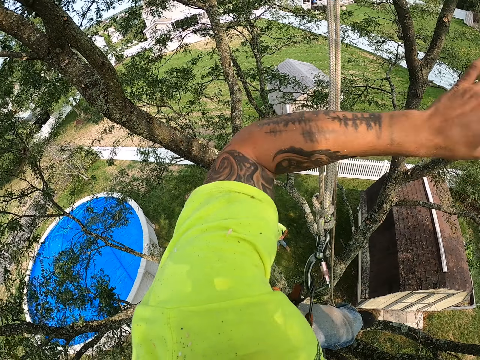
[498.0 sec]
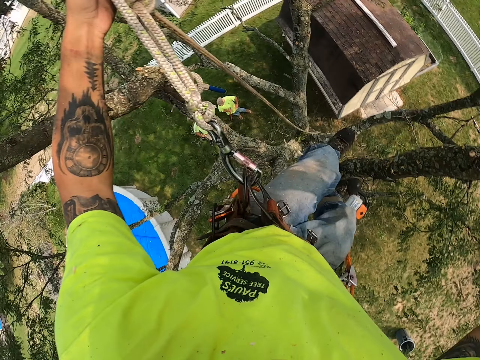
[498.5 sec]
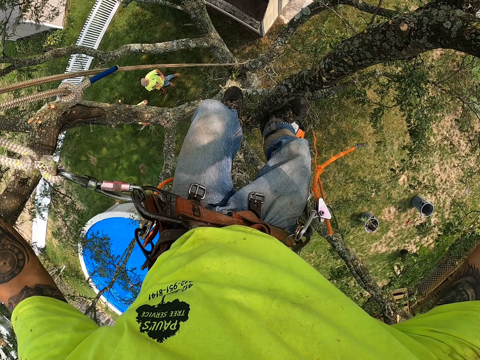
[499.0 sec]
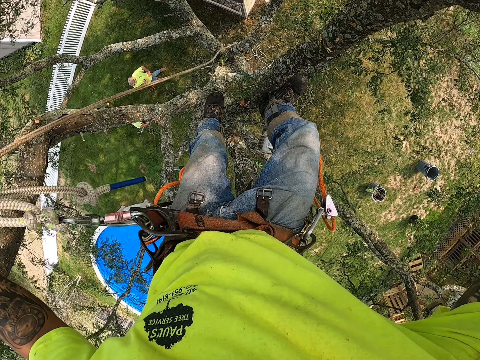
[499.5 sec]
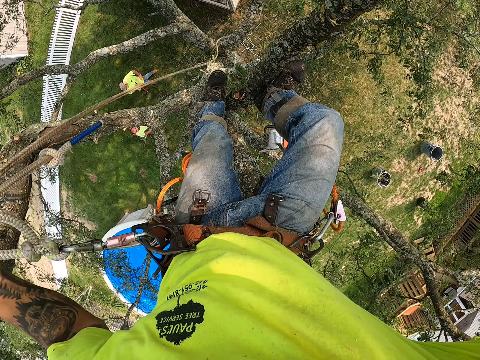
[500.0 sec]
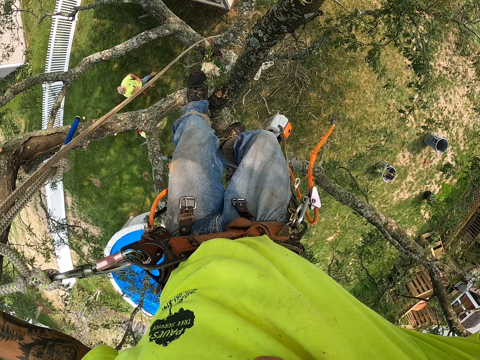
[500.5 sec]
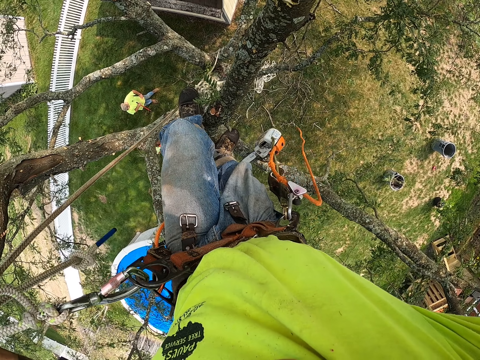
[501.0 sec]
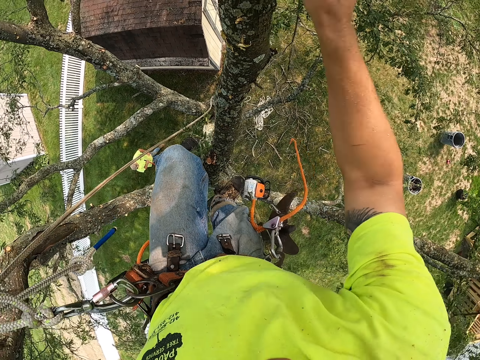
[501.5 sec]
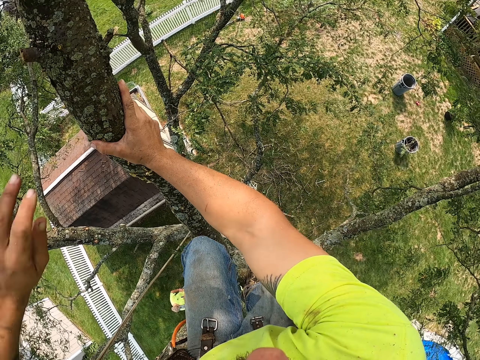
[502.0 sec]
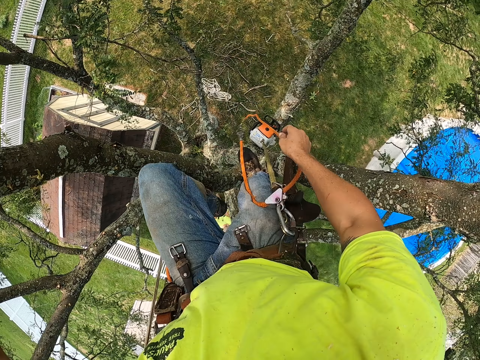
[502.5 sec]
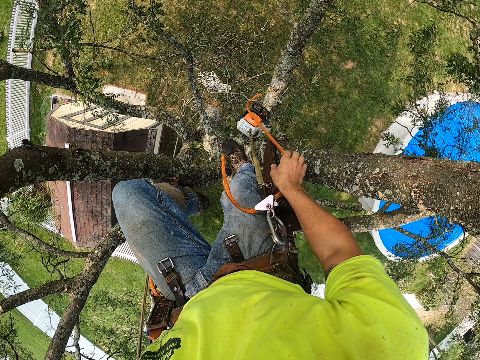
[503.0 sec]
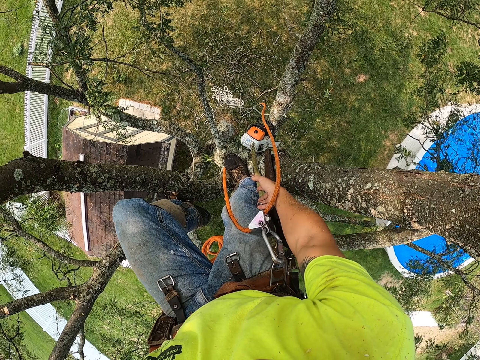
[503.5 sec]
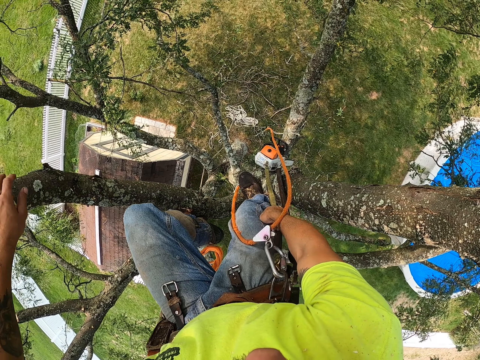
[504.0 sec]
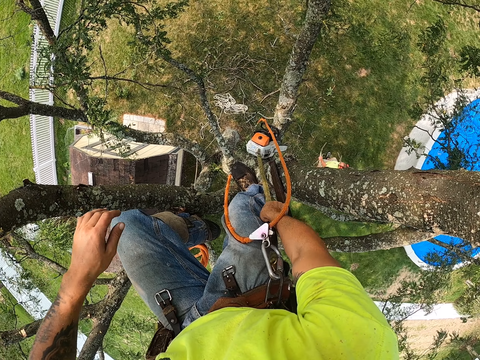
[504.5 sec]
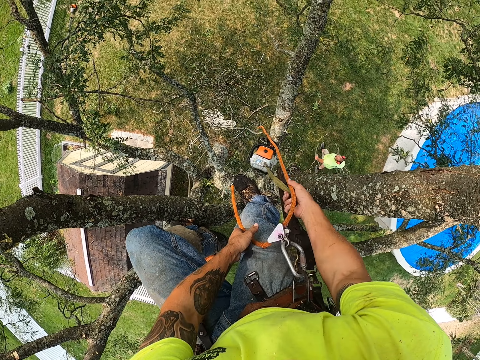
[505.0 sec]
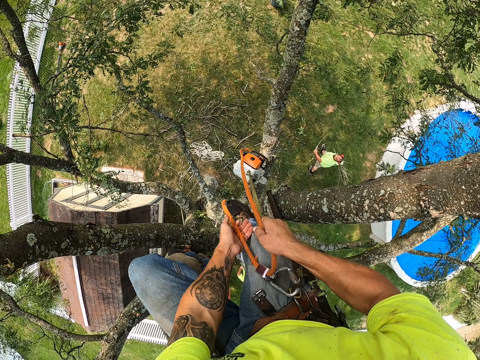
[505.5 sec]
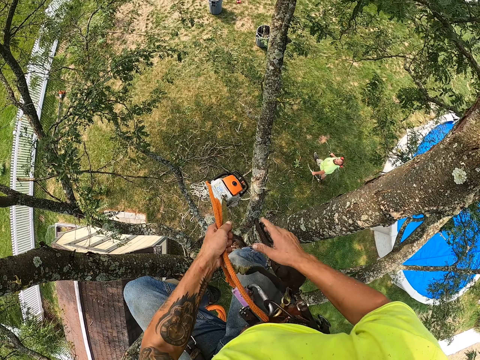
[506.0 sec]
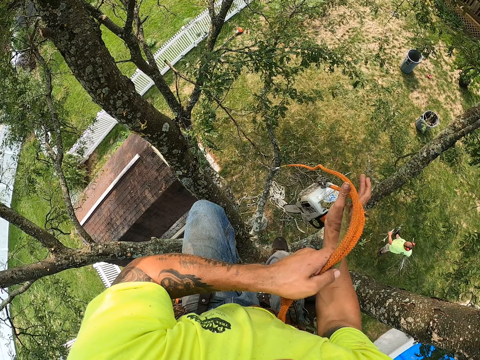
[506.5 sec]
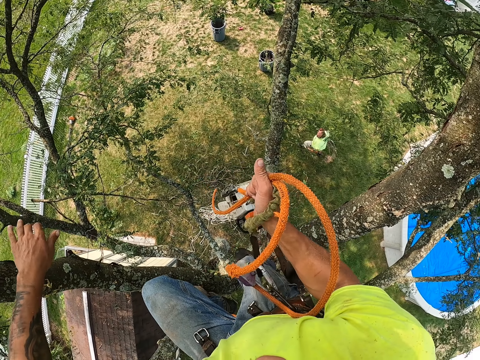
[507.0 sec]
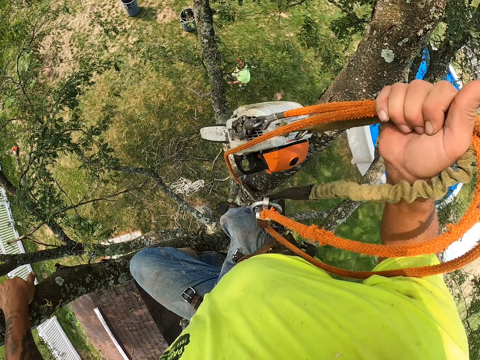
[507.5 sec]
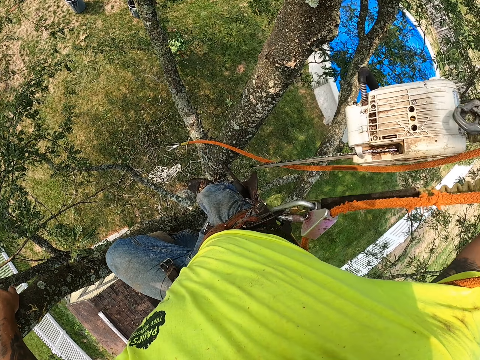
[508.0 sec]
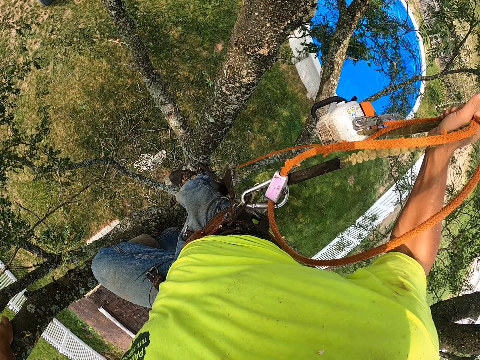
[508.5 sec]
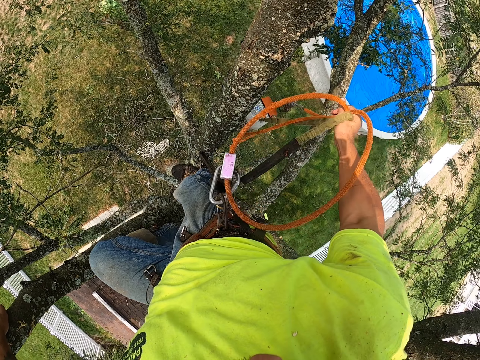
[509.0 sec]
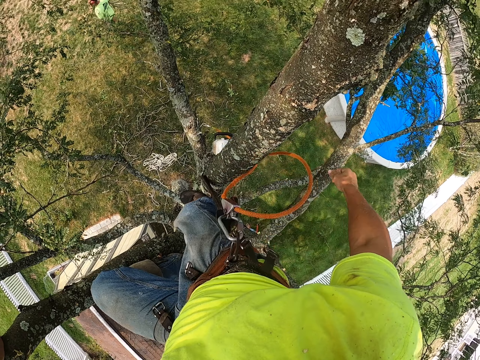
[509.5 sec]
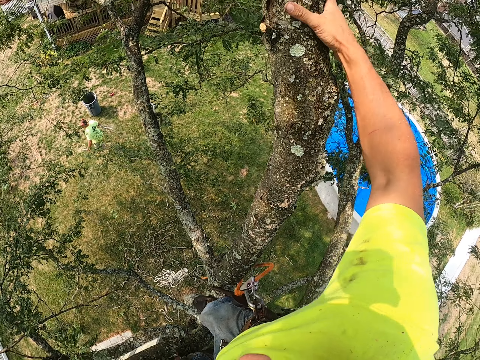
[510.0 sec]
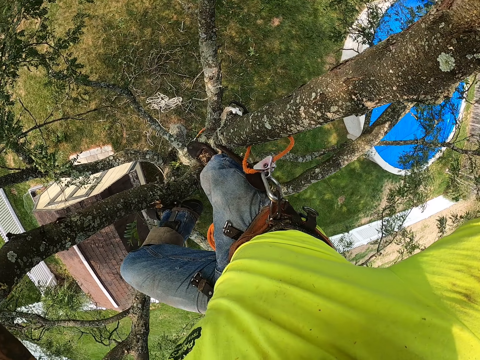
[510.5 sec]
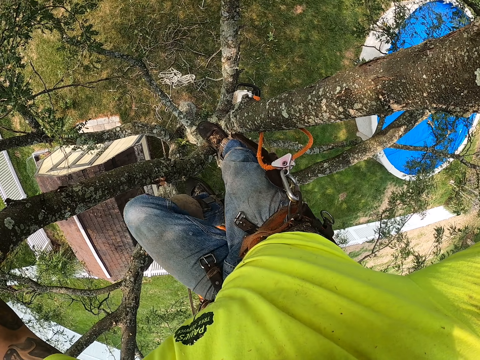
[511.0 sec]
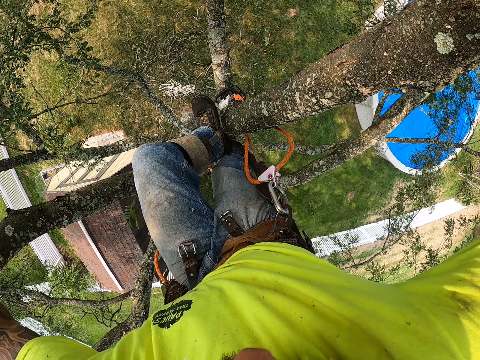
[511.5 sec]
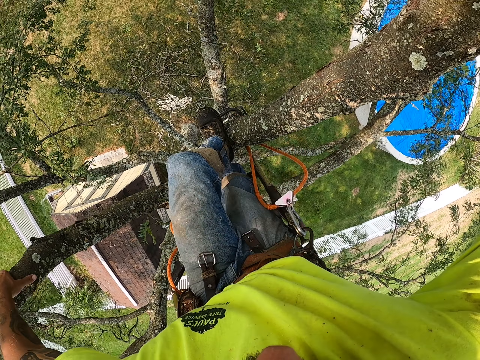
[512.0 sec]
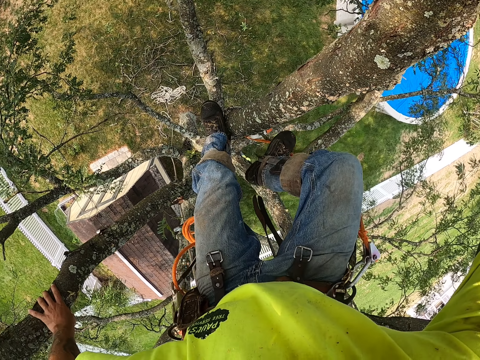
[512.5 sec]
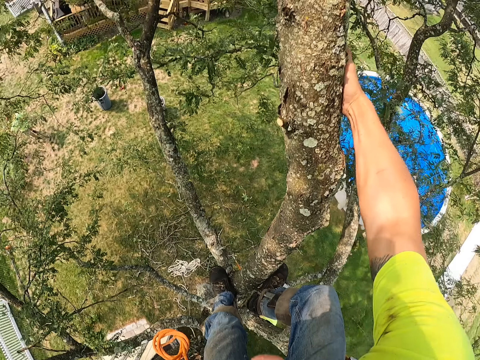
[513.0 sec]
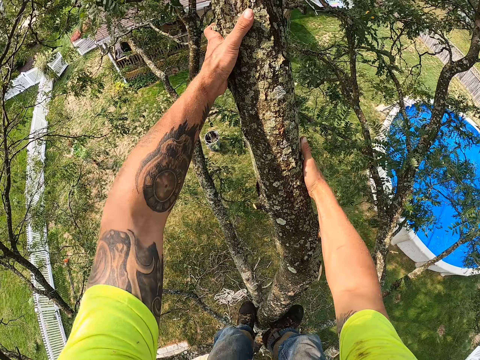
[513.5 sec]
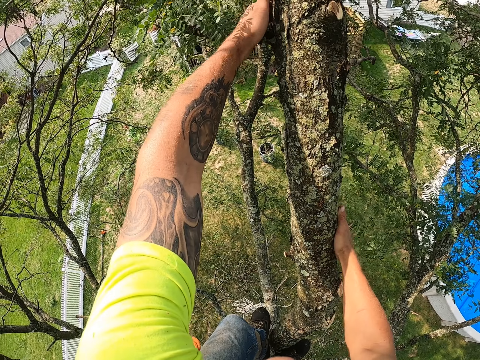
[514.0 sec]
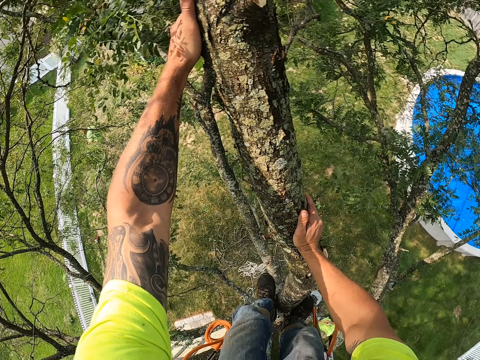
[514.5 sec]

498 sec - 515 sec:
The camera wearer moves down from the tree. He adjusts the rope with his left hand. He pulls up the chain saw with his hands. He releases down the chain saw via the belt with his right hand. He climbs up the tree.

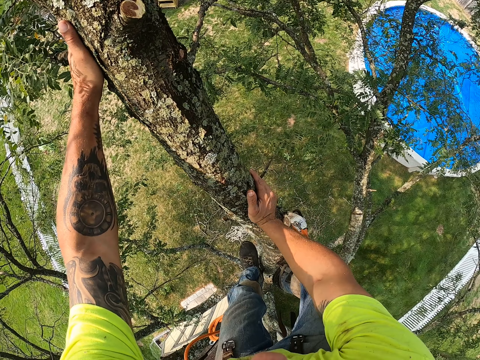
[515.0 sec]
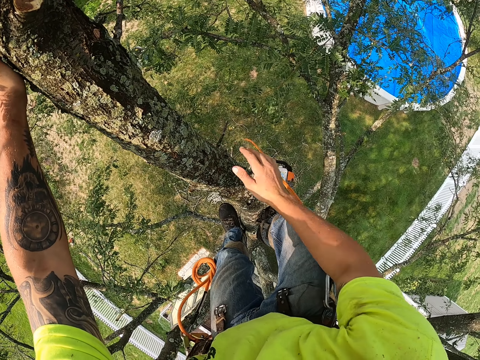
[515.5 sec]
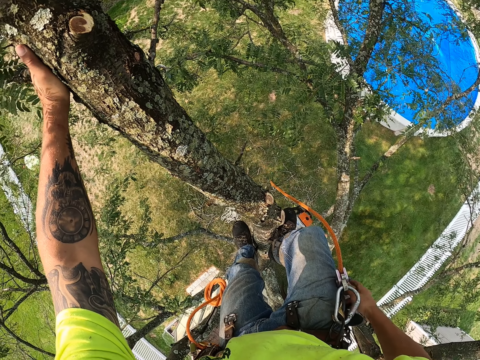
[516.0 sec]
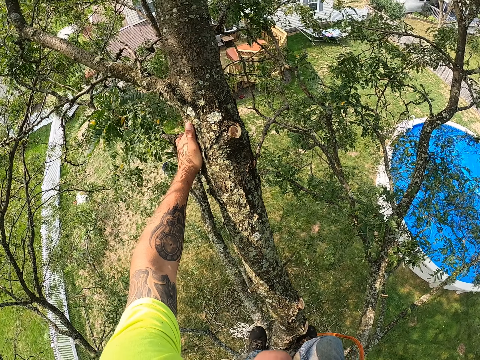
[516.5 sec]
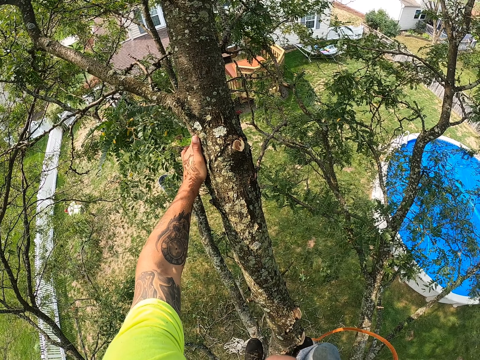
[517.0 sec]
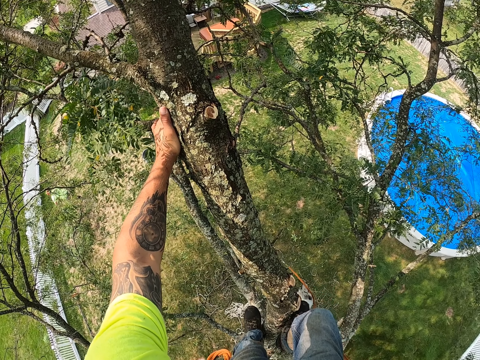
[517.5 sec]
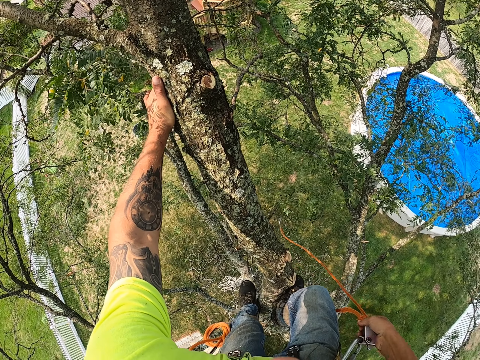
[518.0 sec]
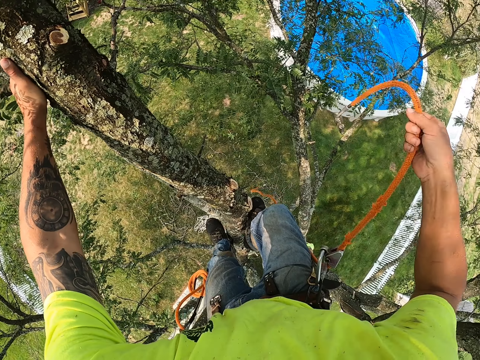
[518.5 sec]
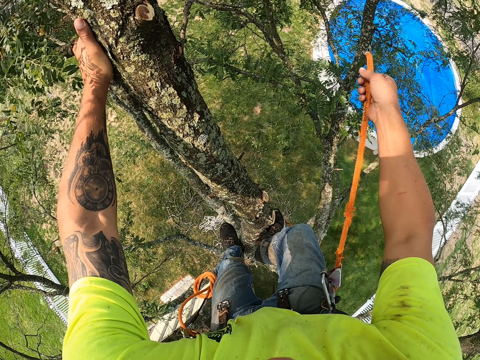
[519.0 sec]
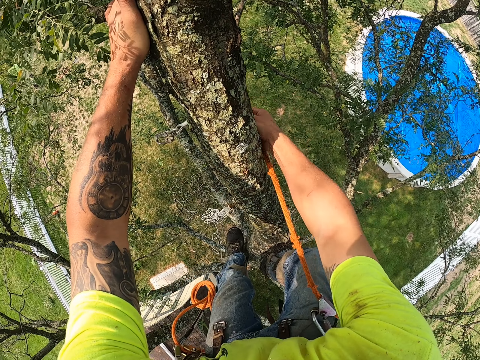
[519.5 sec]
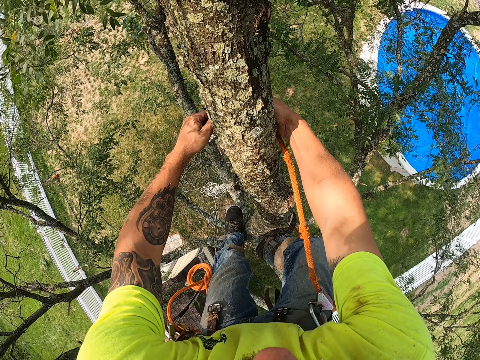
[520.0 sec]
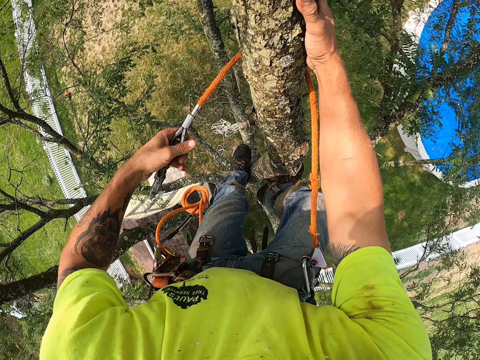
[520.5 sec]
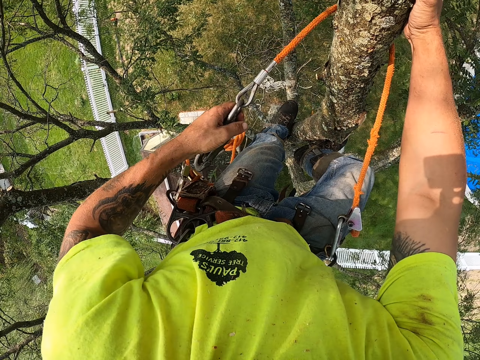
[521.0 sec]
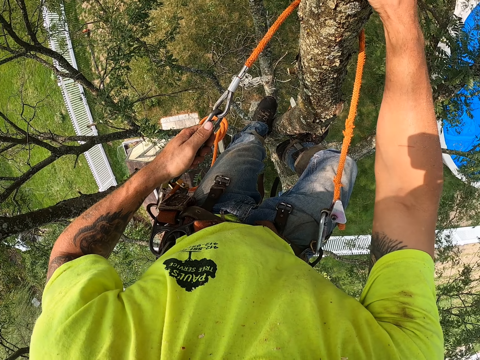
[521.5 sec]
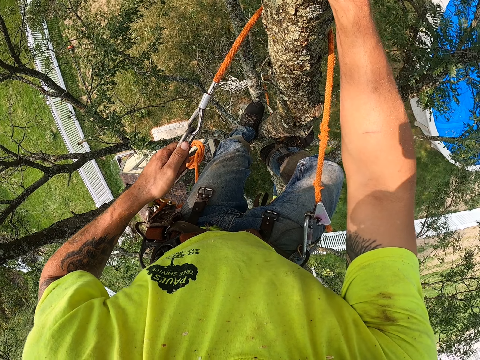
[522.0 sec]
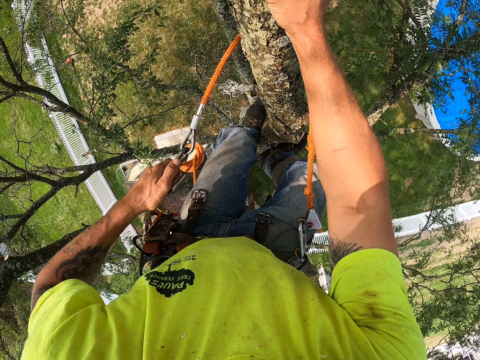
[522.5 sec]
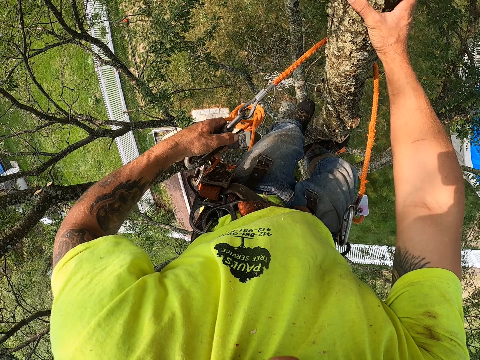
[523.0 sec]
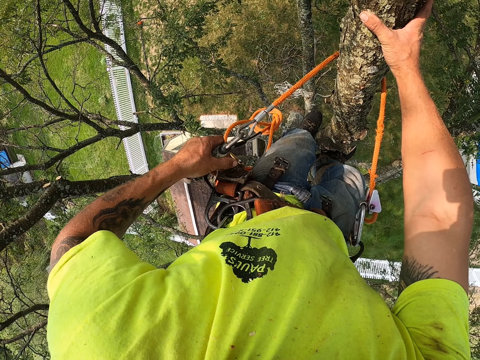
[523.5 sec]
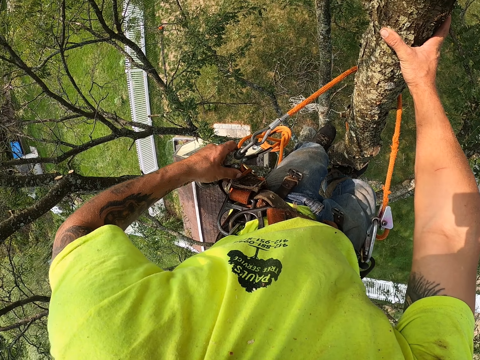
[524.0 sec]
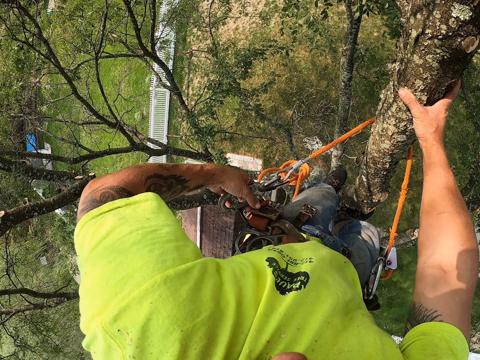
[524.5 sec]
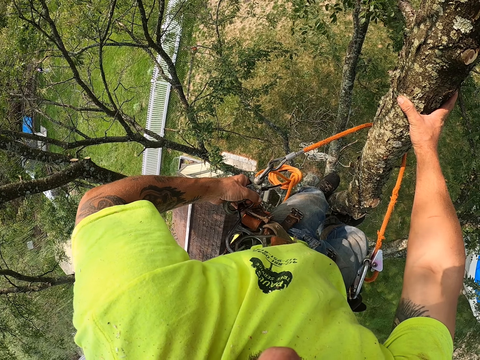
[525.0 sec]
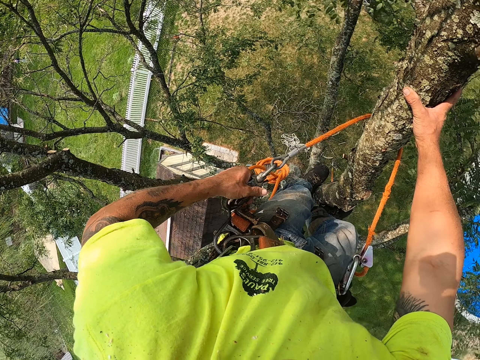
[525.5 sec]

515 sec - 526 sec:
The camera wearer locks the rope. He pulls off the rope with his right hand. He holds the rope with his left hand. He hooks the adjustable grip hitch to his belt with his left hand.
